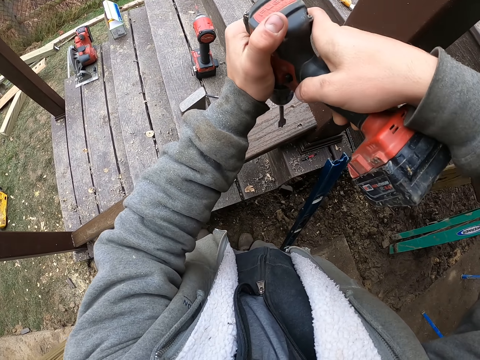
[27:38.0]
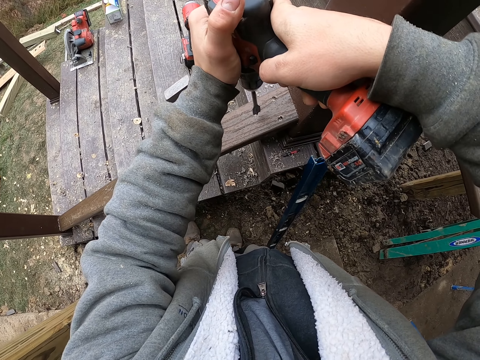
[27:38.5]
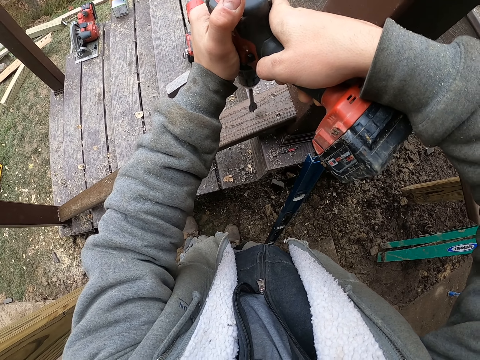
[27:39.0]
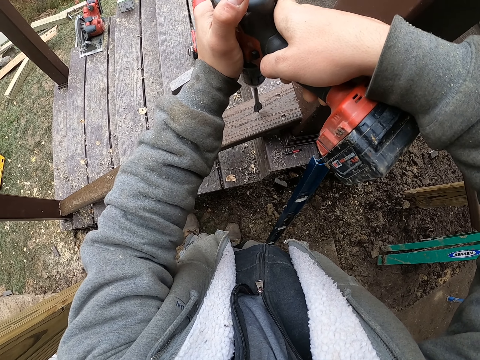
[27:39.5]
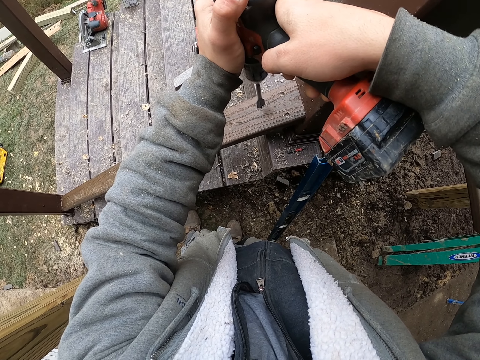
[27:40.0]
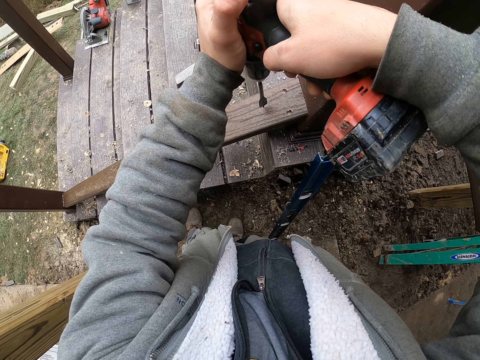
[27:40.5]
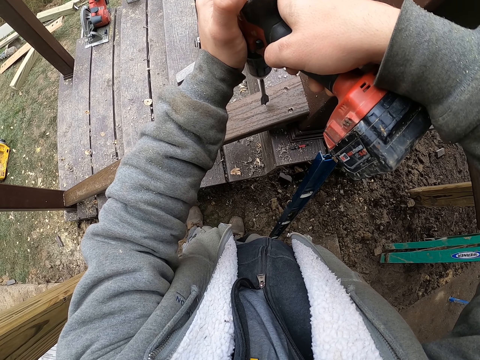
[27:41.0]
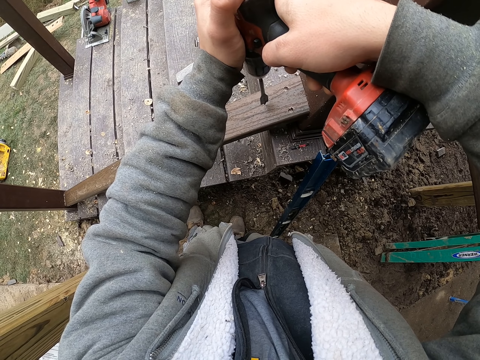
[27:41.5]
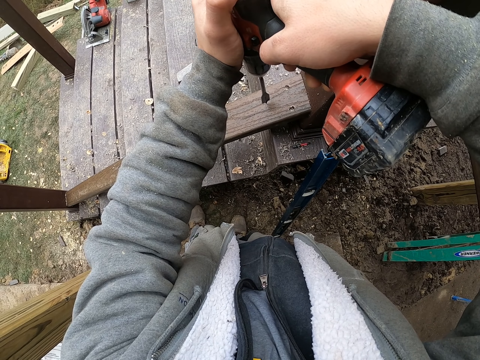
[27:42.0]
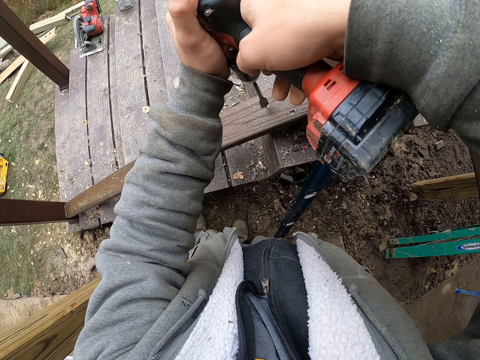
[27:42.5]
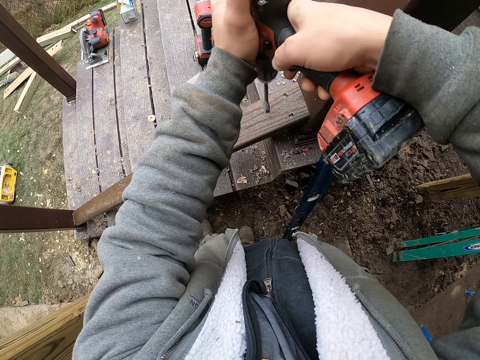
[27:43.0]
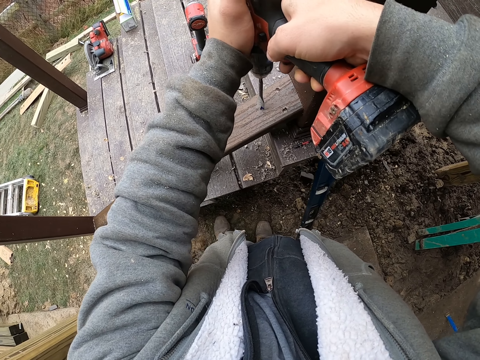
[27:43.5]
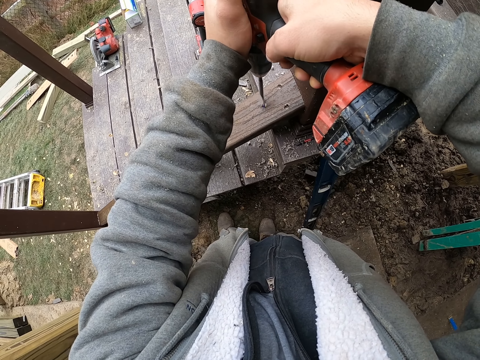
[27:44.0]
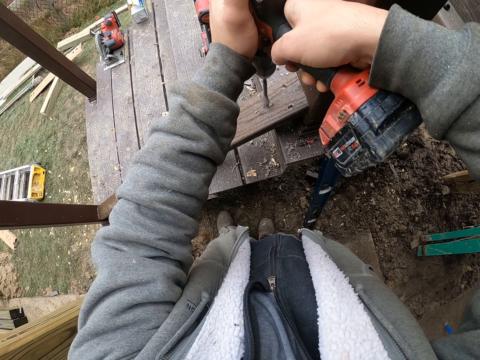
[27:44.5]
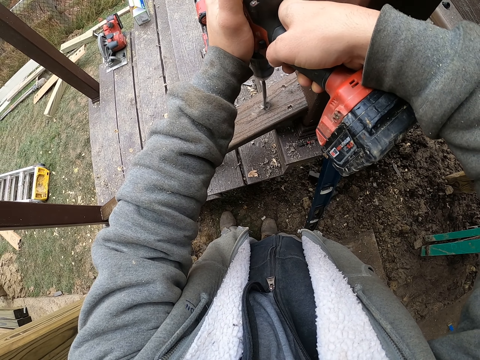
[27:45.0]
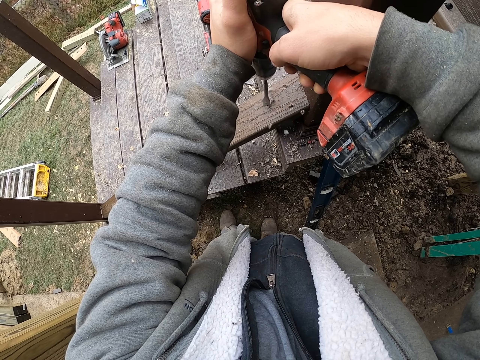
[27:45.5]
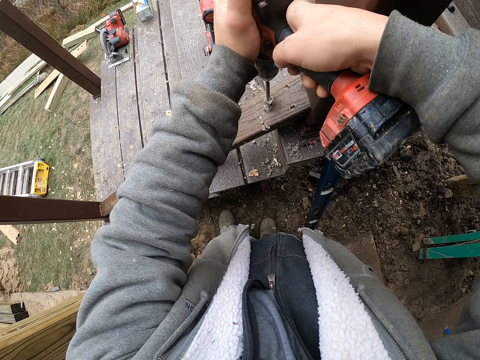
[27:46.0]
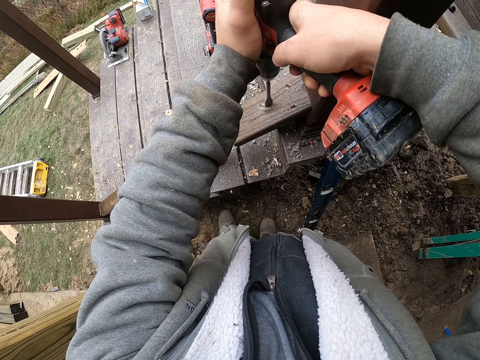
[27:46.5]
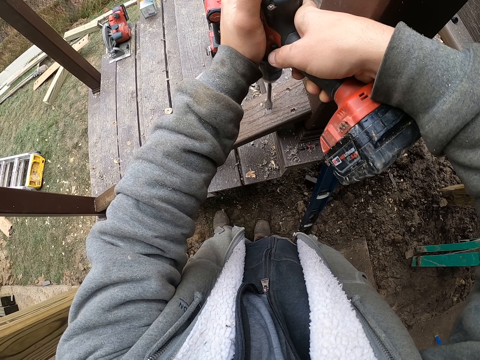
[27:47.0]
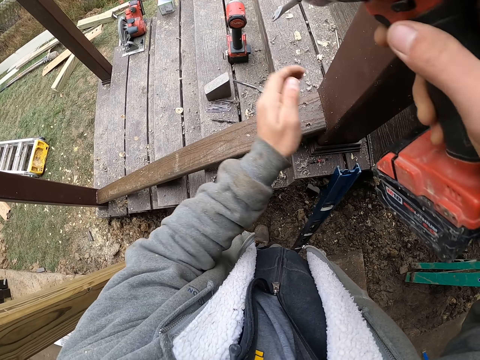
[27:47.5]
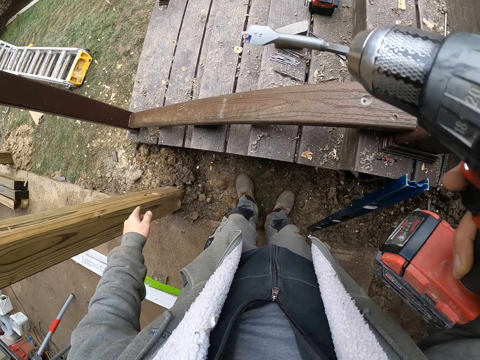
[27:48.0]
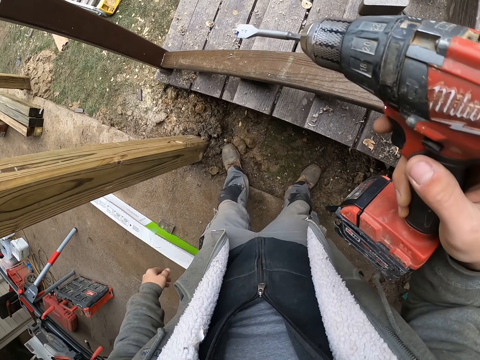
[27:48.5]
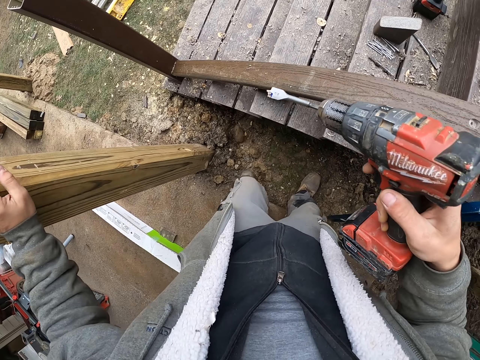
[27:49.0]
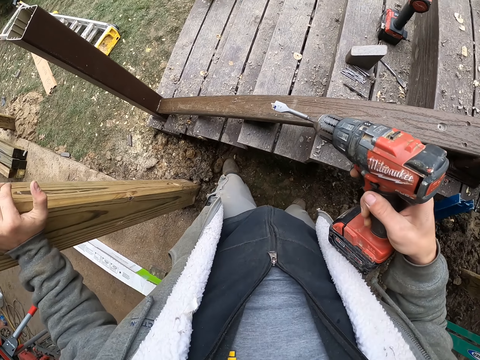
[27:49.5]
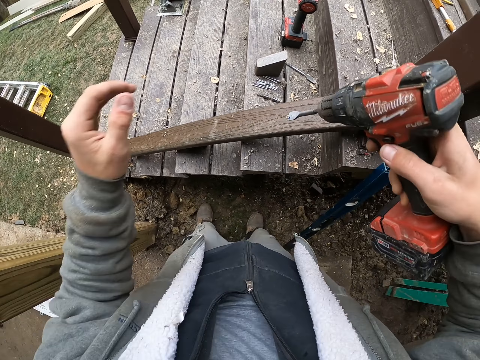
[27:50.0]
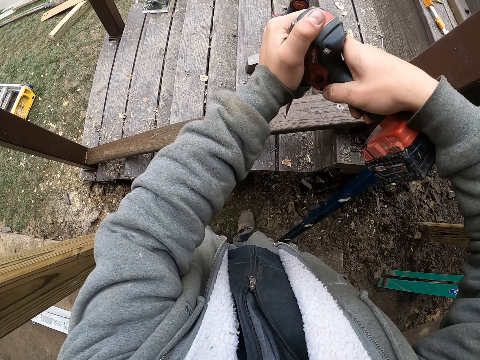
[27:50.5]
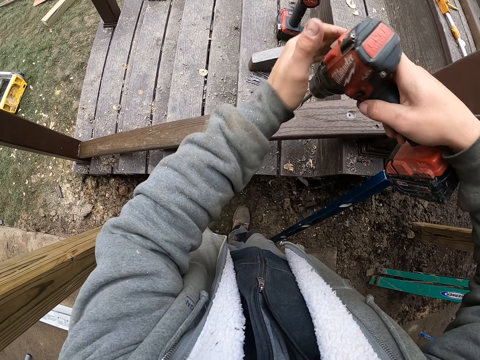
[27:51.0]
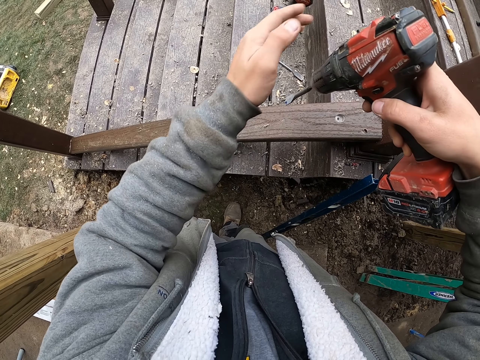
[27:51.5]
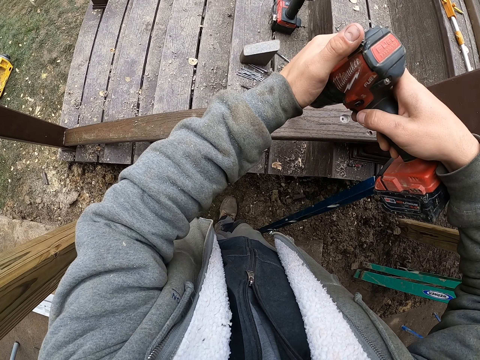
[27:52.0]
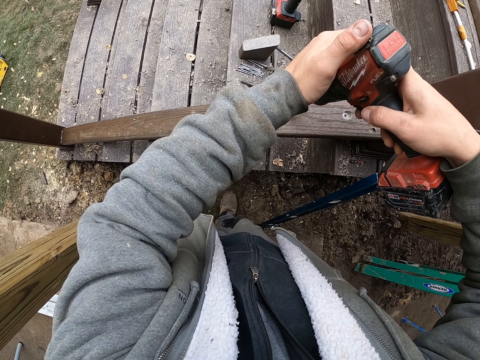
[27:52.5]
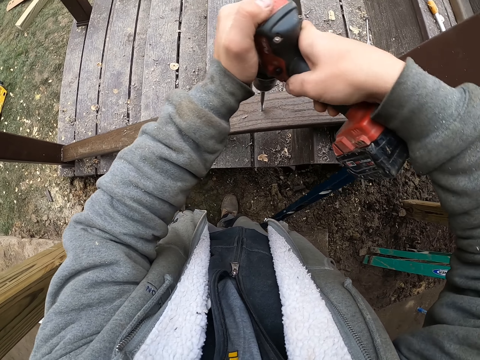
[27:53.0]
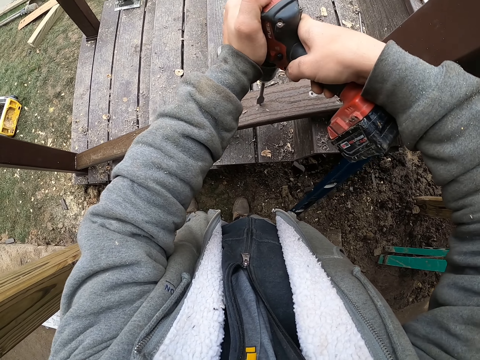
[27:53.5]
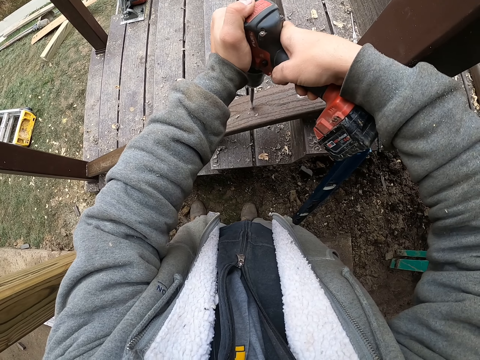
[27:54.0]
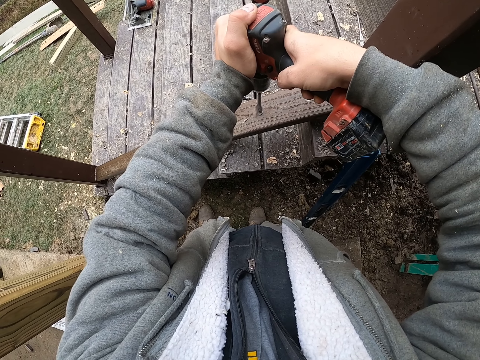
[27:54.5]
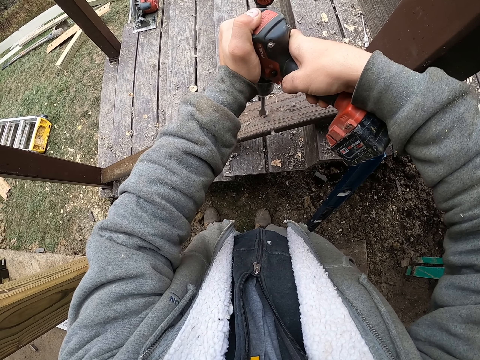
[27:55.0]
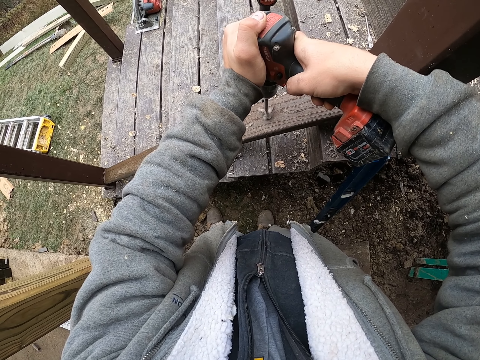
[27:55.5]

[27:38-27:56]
The camera wearer holds the drill with both hands. They drill a hole in the wood. They wipe the wood with the hand. They remove the drill from the wood. They move around. They hold a post with the left hand. They touch the wood. They hold the drill with both hands. They wipe the wood. They hold the drill with both hands. They drill a hole in the wood.

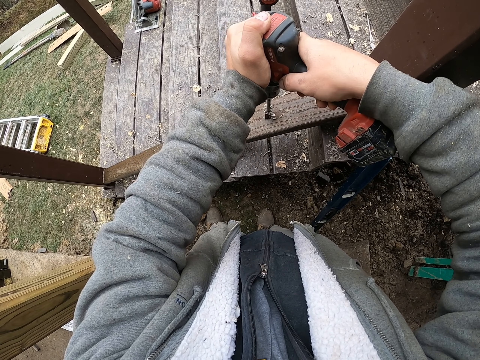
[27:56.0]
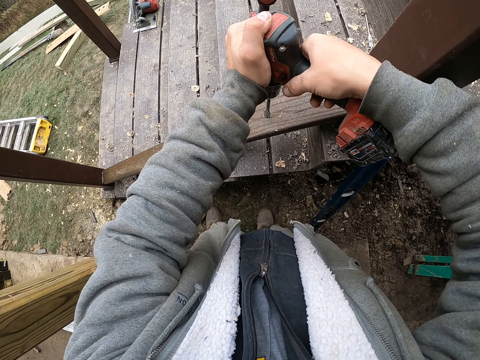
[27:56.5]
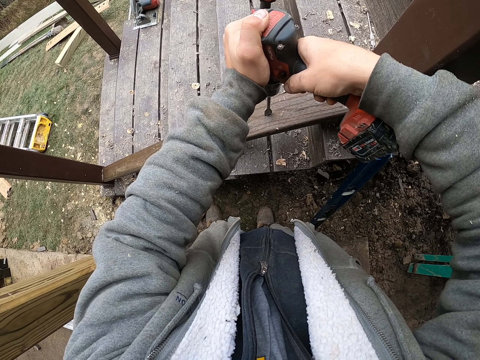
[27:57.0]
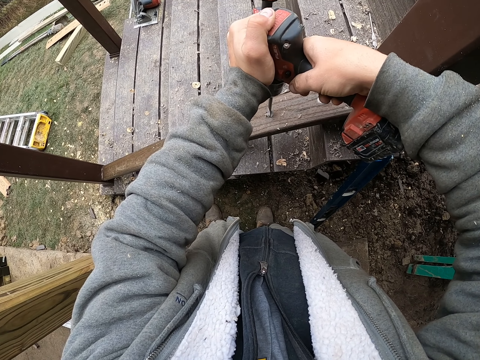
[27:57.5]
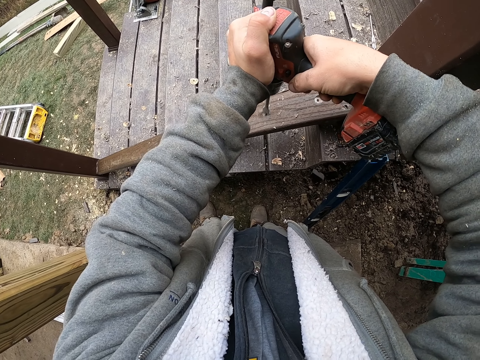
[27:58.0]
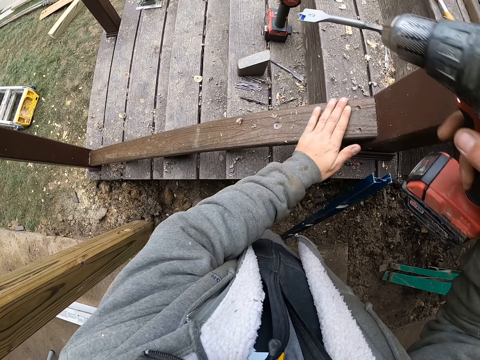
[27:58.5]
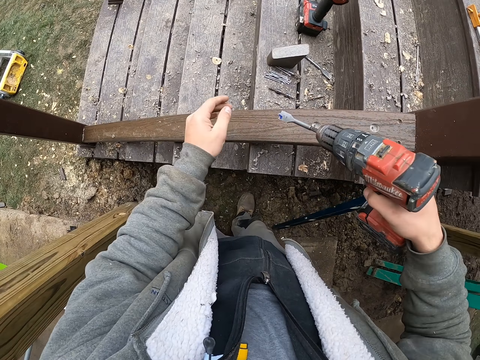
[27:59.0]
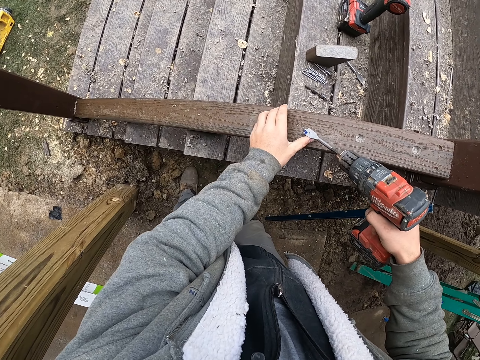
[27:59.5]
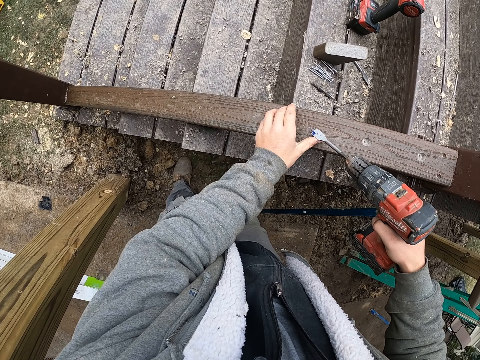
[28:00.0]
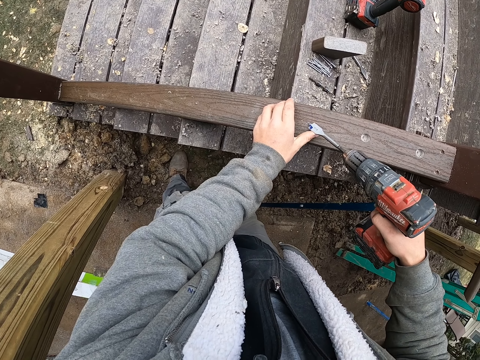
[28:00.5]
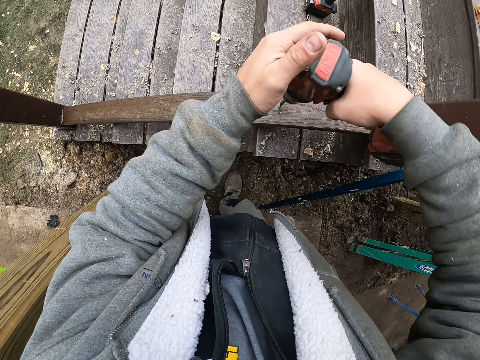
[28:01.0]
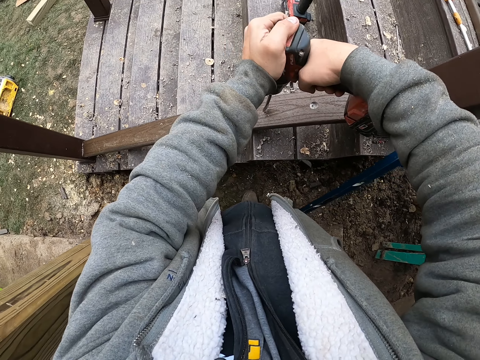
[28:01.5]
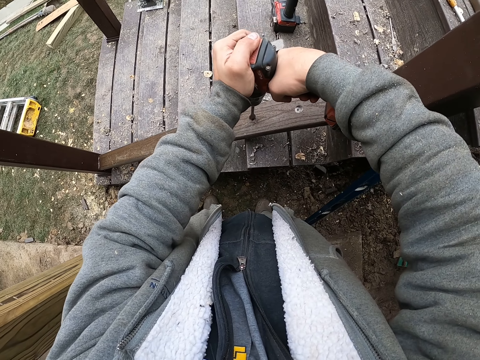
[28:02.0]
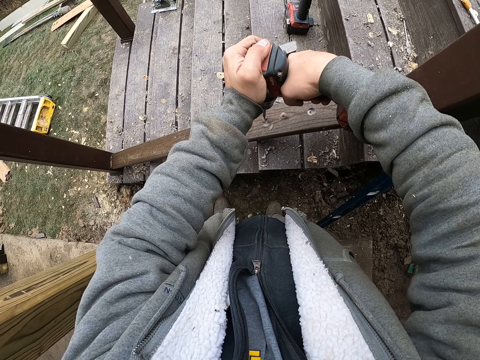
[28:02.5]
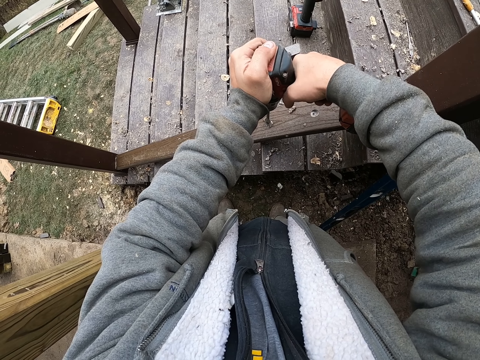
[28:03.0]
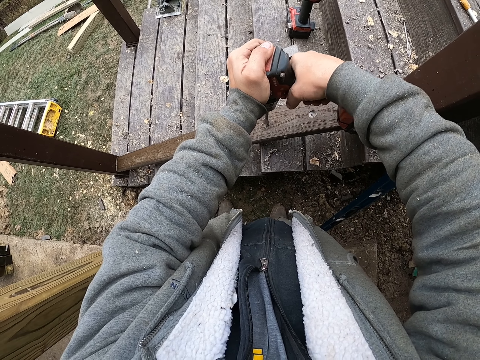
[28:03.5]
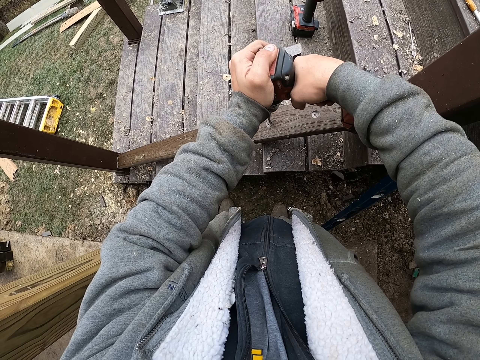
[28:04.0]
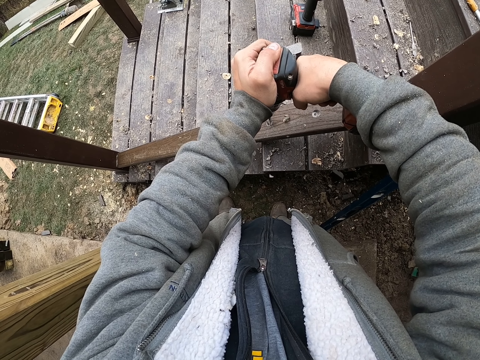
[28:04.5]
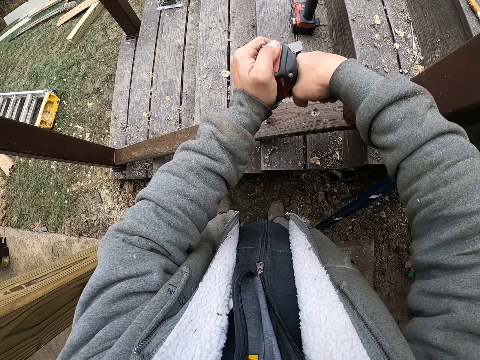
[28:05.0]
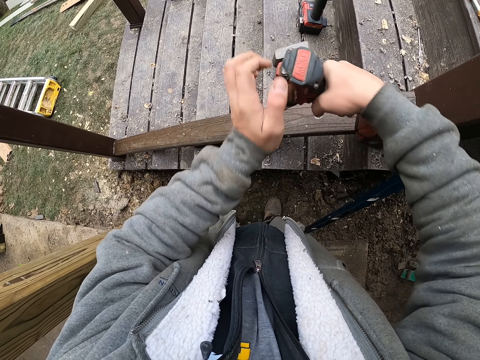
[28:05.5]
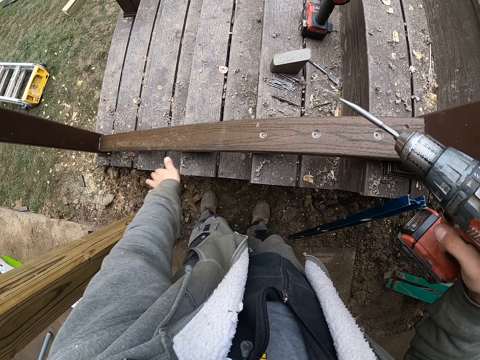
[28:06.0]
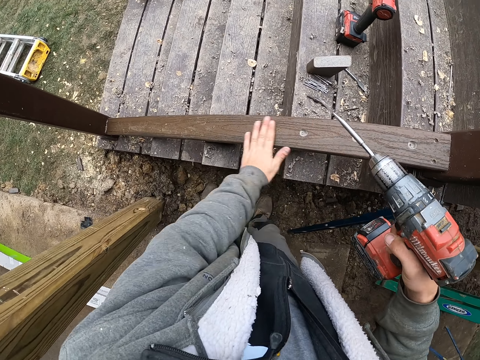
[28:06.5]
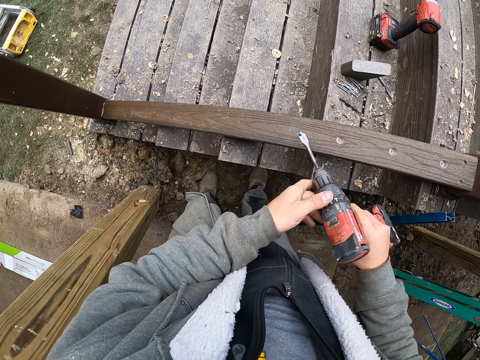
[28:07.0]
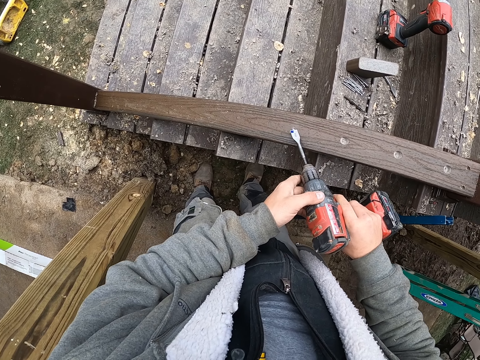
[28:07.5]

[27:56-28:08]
The camera wearer stops the drilling. They wipe the wood with the hand. They hold the wood with the left hand. They hold the drill with the right hand. They hold the drill with both hands. They drill a hole in the wood. They stop the drilling. They wipe the wood with the hand. They hold the drill with both hands.
